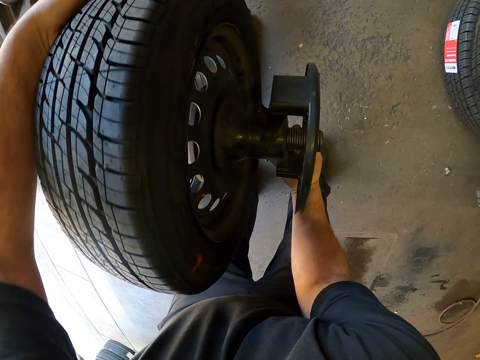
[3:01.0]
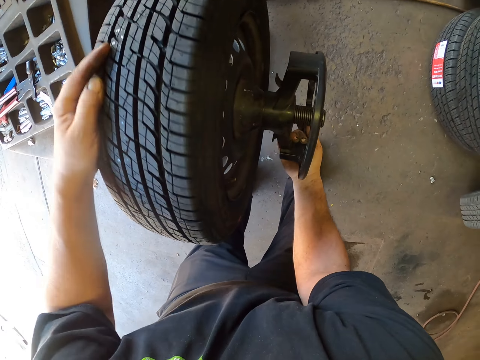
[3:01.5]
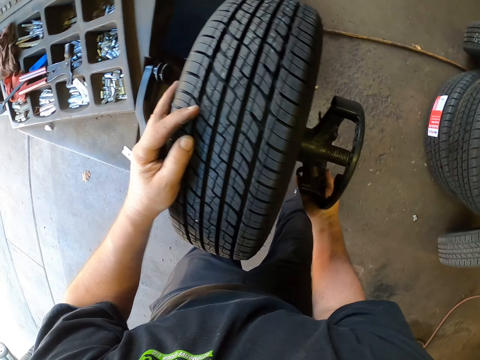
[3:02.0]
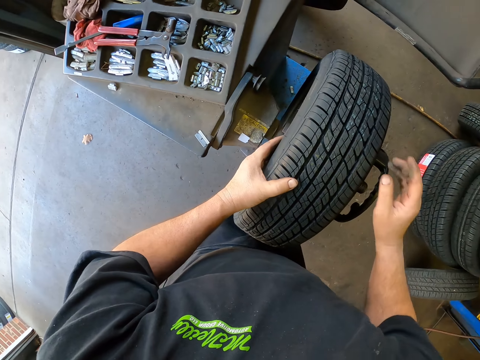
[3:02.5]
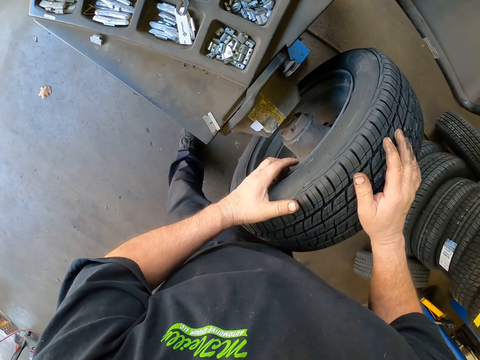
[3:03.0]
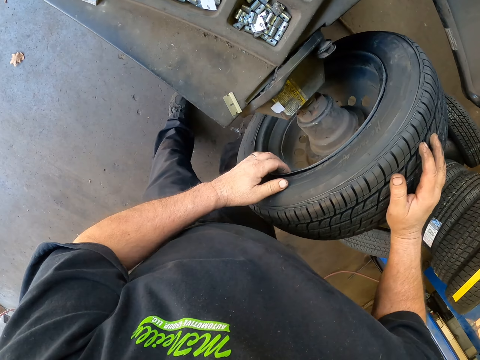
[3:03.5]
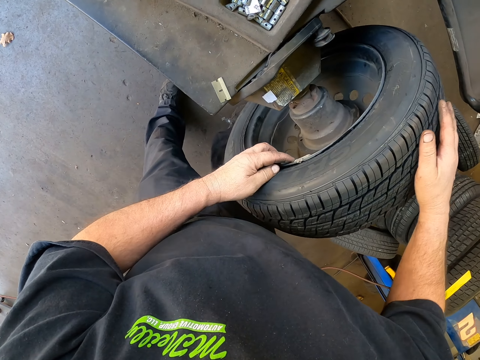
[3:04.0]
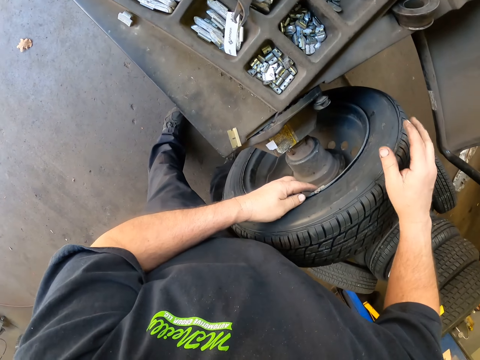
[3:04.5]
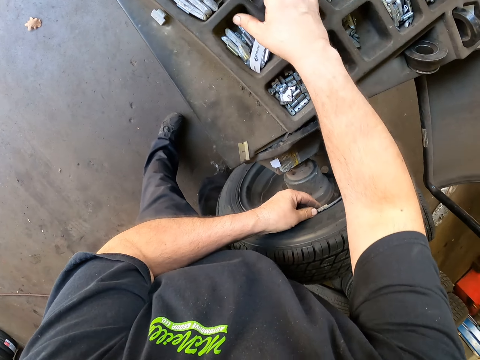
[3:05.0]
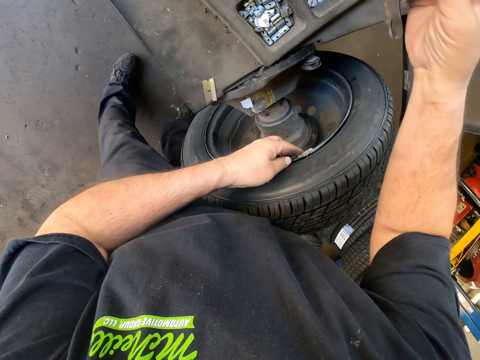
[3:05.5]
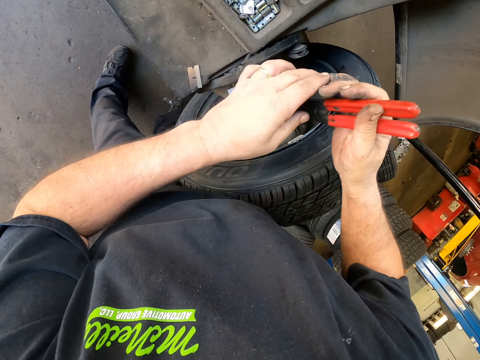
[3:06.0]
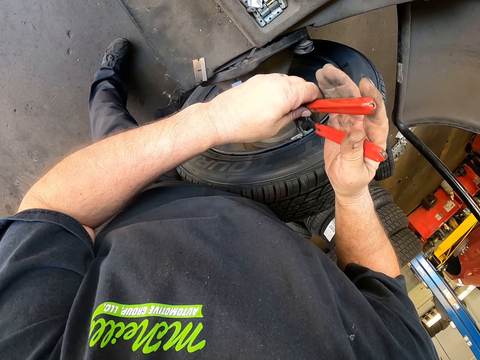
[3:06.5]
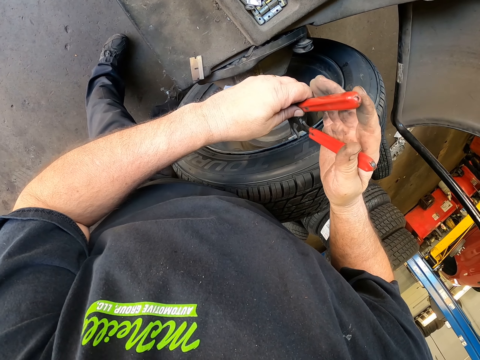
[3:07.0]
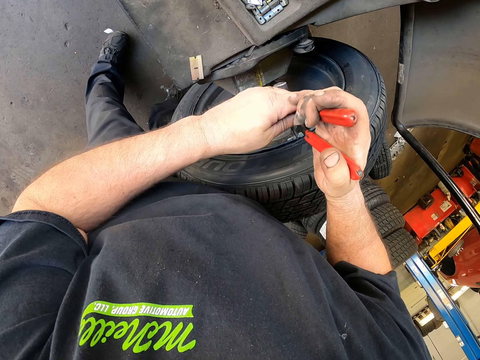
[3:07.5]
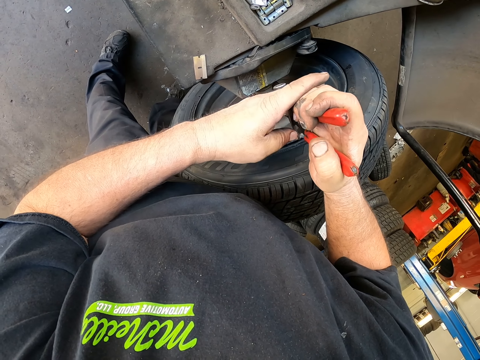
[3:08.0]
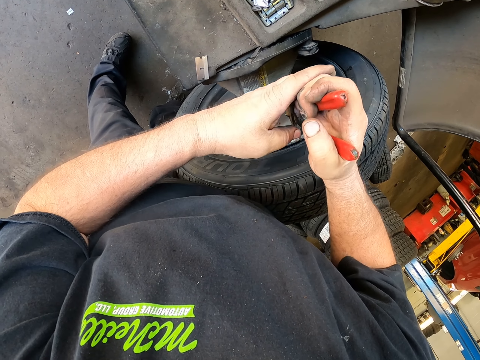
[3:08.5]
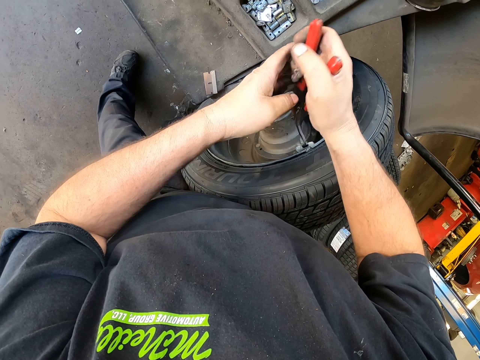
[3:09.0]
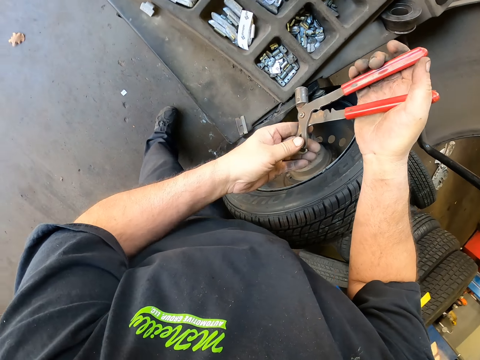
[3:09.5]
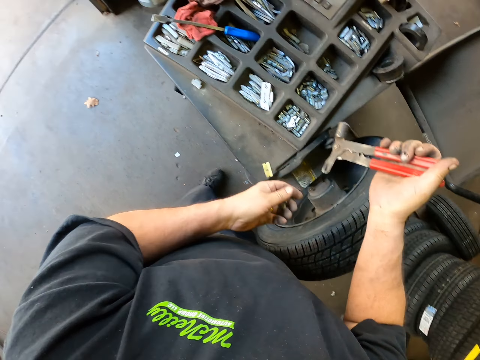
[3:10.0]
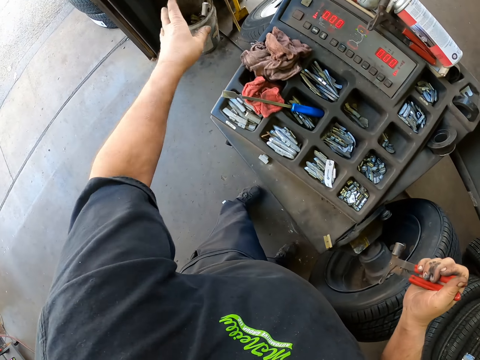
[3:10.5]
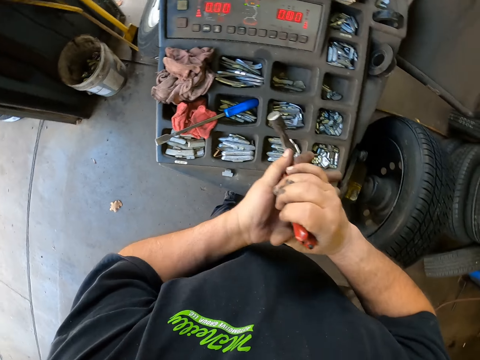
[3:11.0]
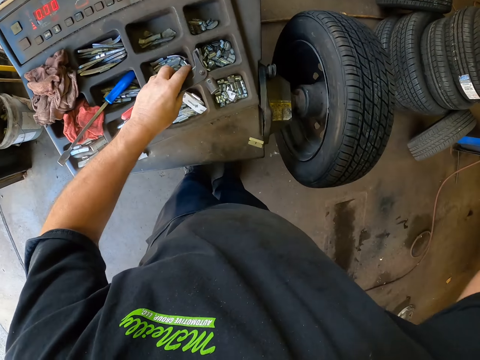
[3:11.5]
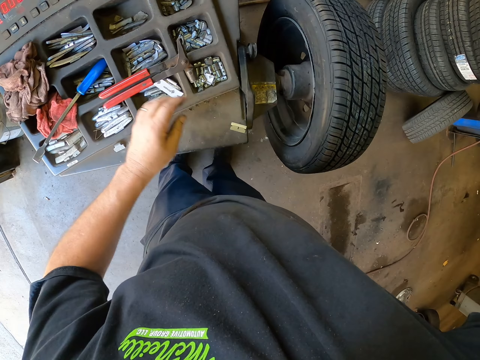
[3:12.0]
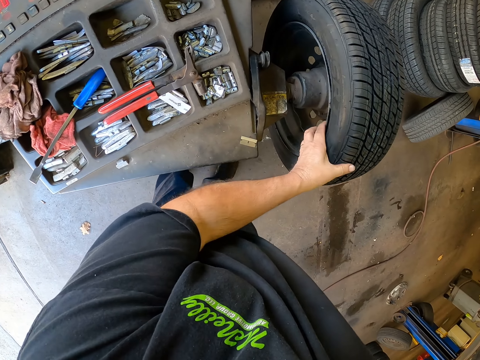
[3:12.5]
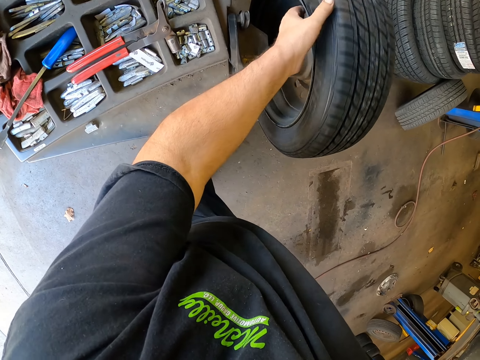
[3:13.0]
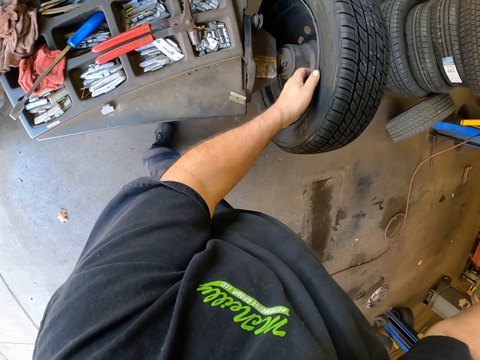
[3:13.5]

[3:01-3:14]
The camera wearer tightens the wheel on the balancing machine. They turn the wheel, take a hammer clip, and remove a clip. They take a clip and throw the clip away. They put the hammer clip on the left hand. They turn the wheel.

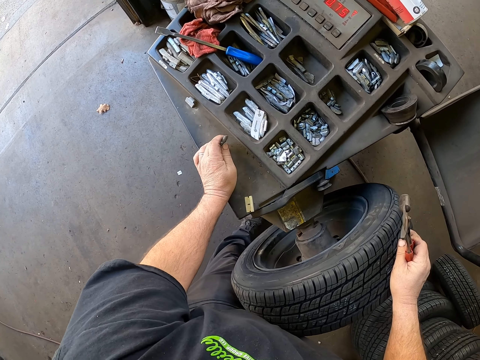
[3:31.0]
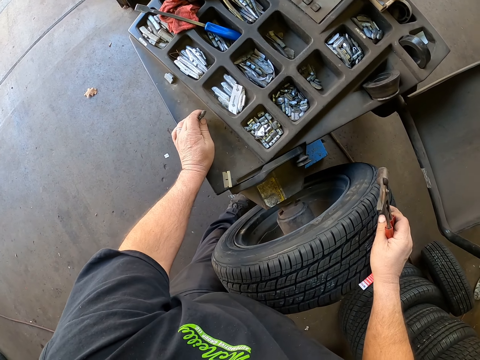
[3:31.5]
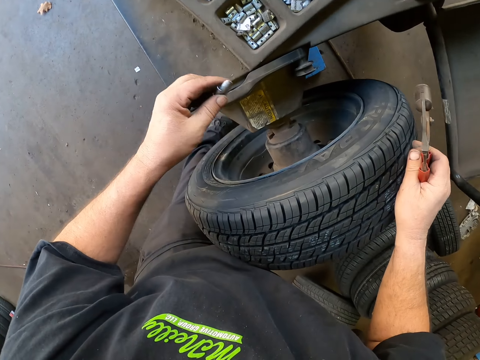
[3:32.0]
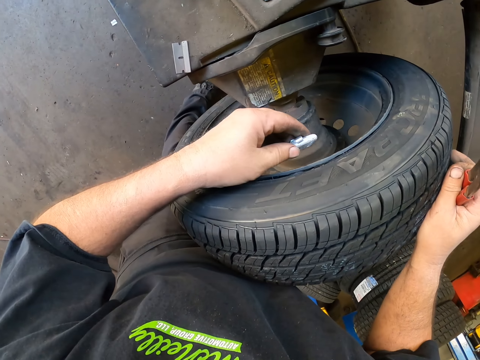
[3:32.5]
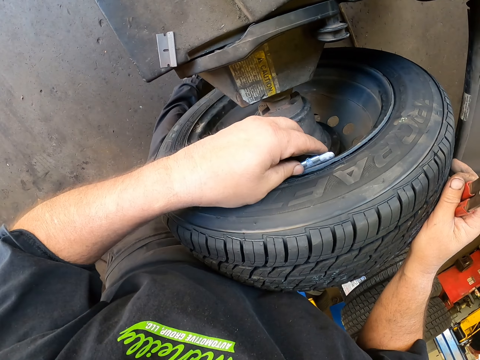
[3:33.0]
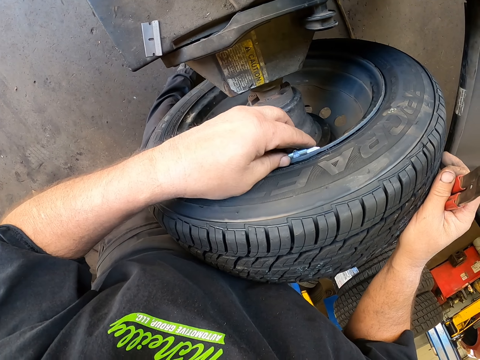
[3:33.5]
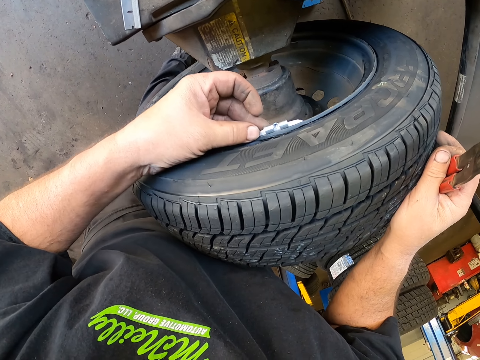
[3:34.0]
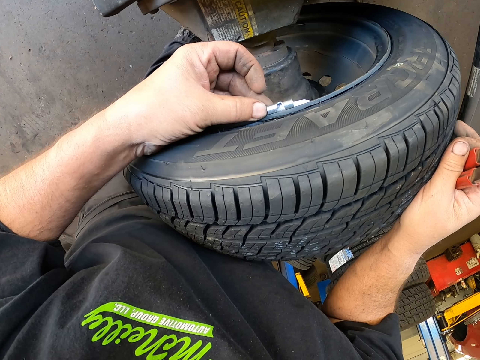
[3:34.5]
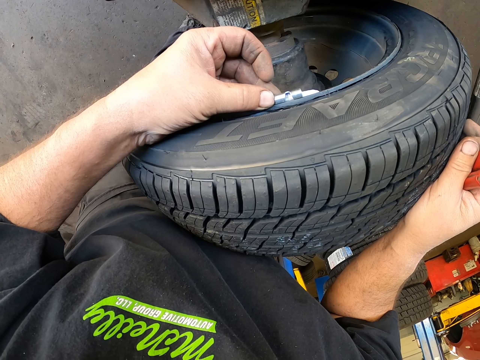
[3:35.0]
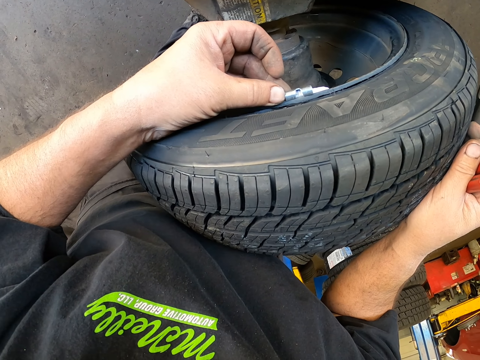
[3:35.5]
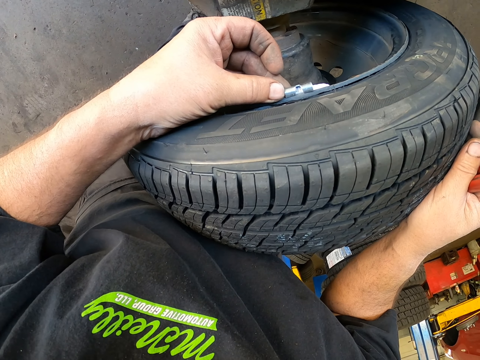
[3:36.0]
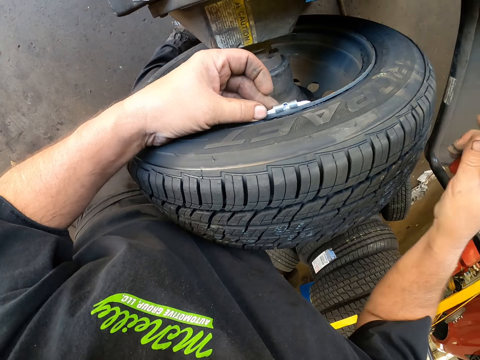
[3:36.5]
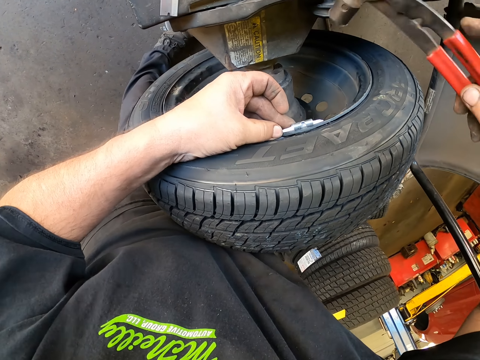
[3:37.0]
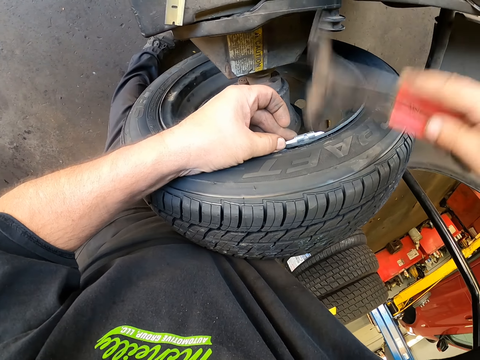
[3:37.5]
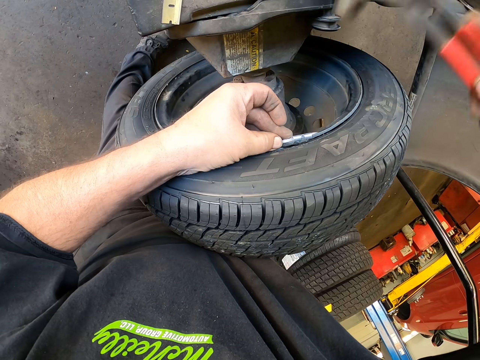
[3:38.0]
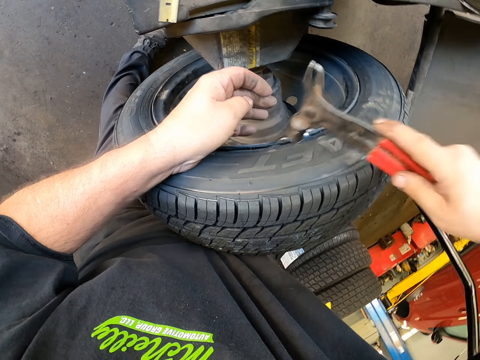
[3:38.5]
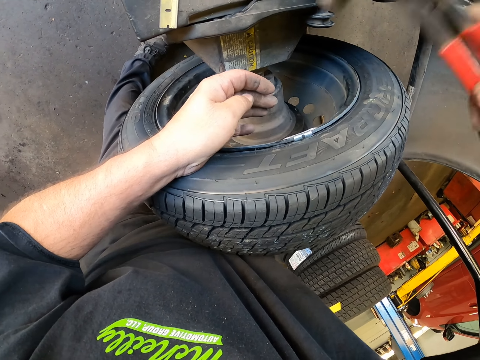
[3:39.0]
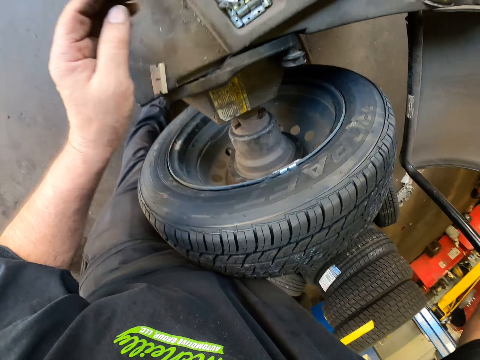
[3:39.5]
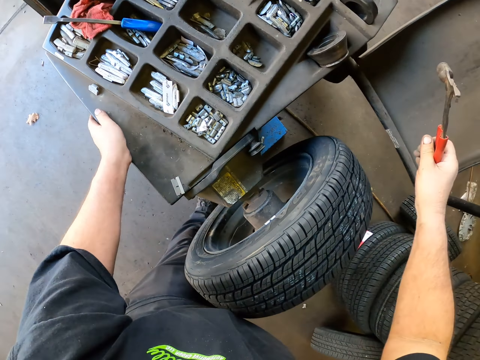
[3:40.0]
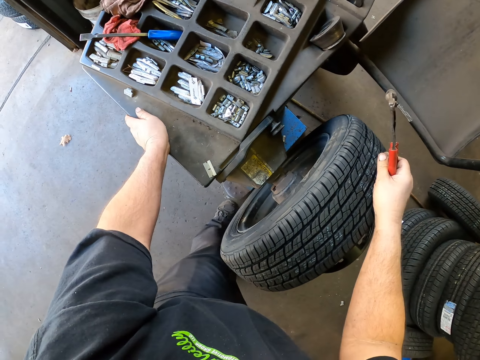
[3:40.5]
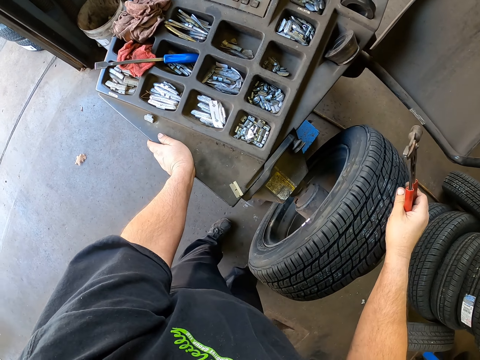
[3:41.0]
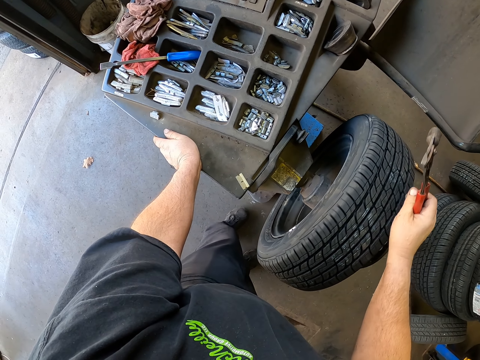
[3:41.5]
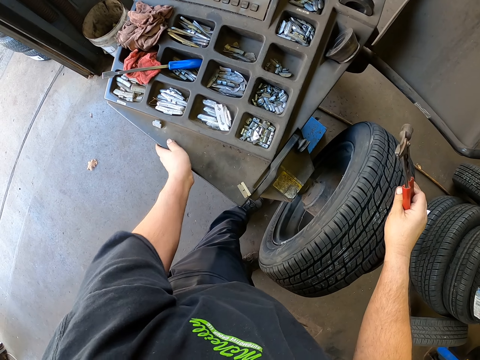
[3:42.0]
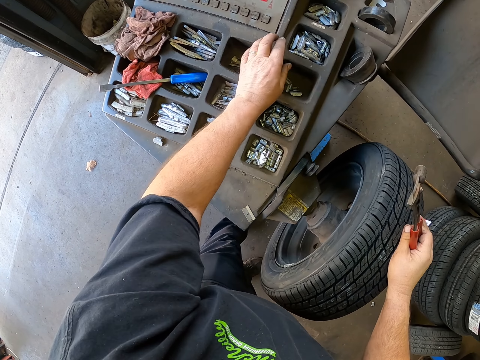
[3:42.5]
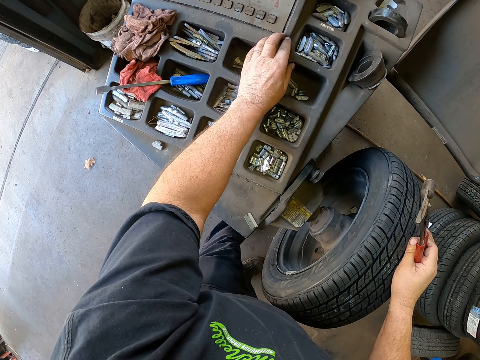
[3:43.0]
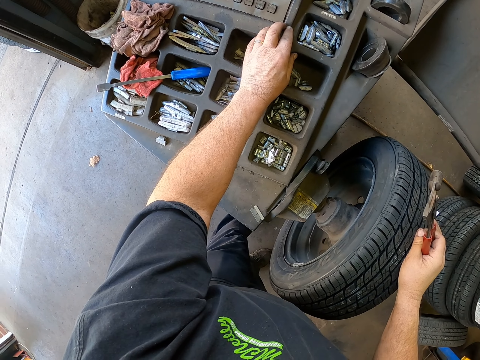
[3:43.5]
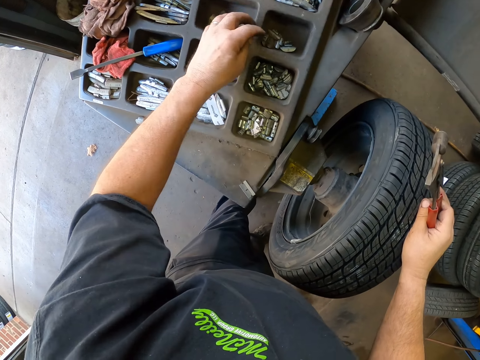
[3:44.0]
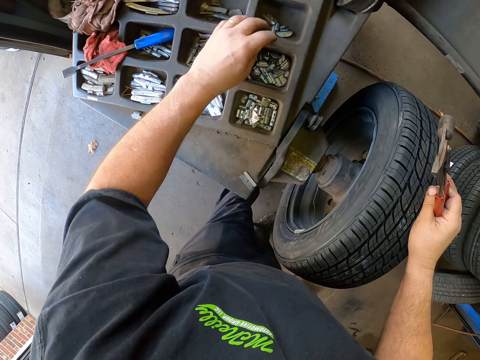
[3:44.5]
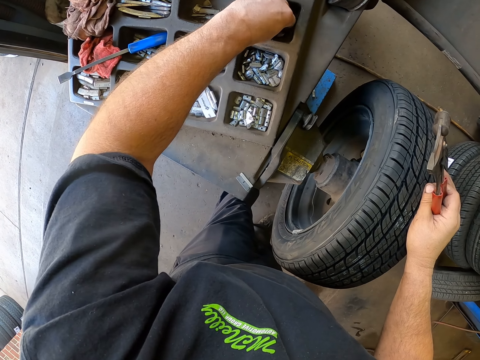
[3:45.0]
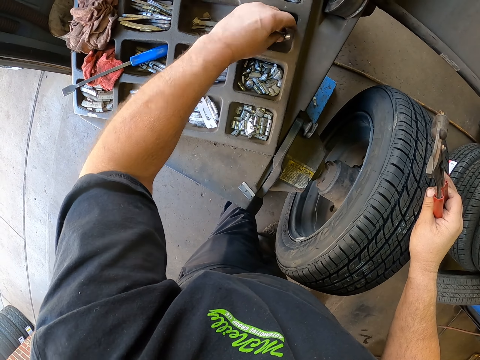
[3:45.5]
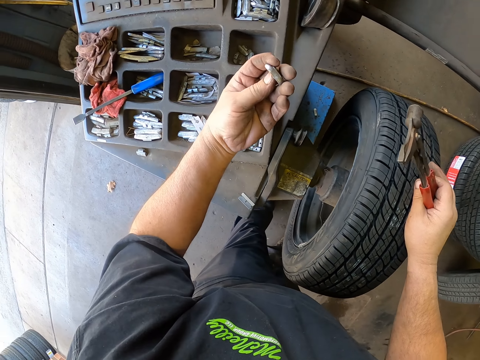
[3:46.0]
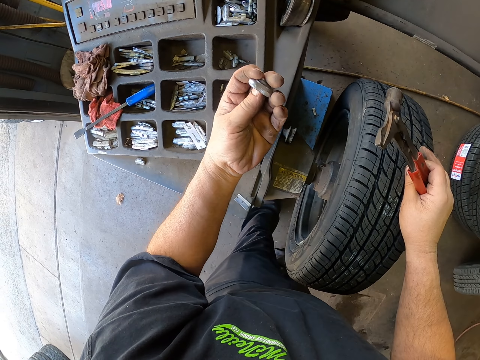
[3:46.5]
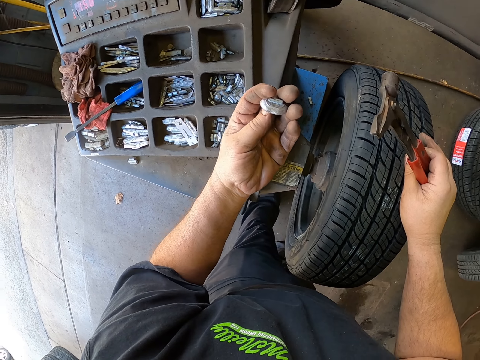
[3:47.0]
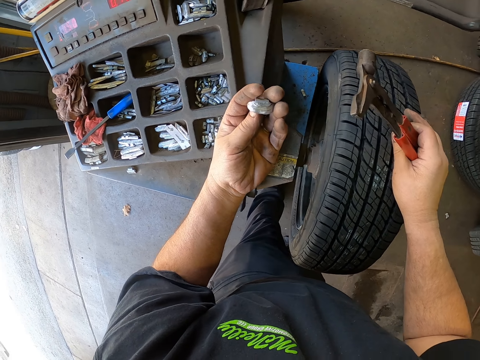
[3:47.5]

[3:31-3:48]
The camera wearer looks around the wheel. They put the clip on the rim and hit the clip with the hammer clip. They look at the machine. They turn the wheel and touch the machine. They take a clip and look at the clip.
